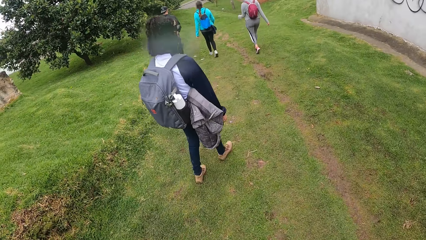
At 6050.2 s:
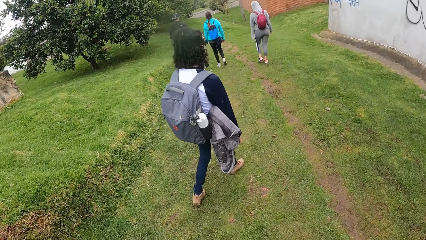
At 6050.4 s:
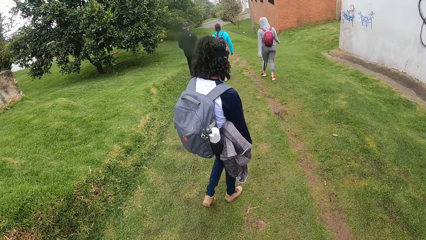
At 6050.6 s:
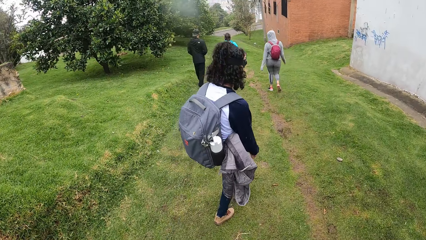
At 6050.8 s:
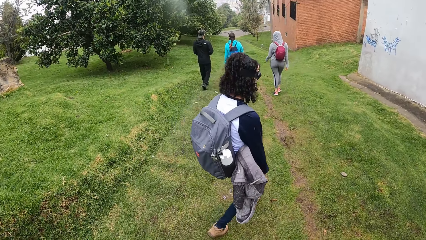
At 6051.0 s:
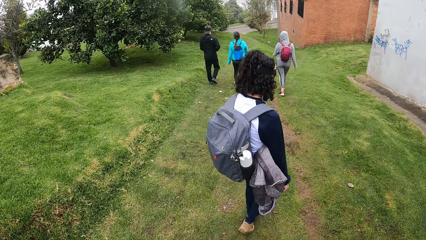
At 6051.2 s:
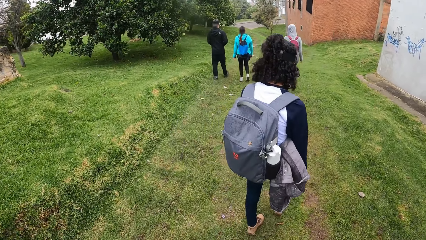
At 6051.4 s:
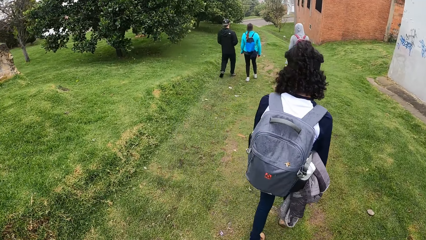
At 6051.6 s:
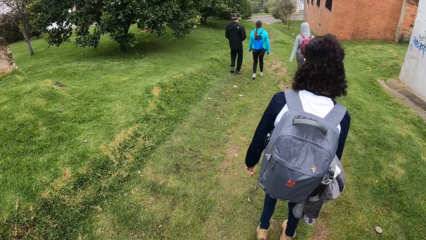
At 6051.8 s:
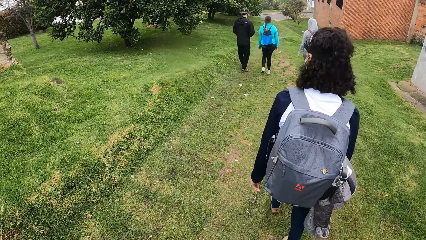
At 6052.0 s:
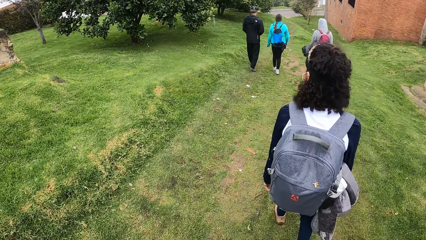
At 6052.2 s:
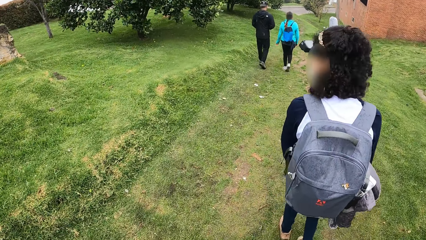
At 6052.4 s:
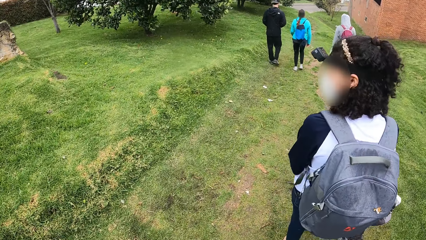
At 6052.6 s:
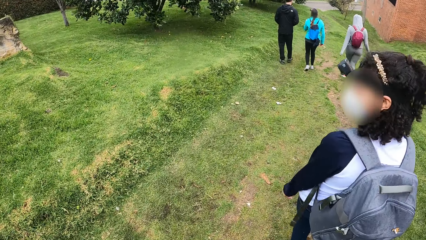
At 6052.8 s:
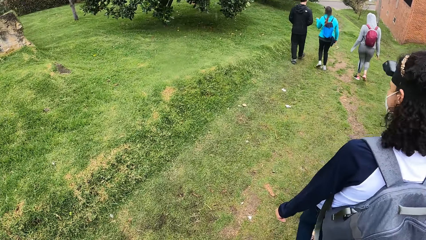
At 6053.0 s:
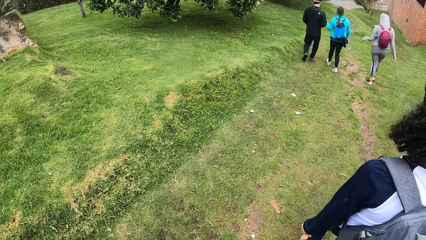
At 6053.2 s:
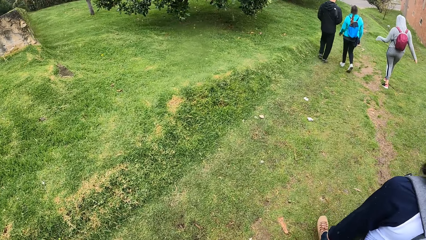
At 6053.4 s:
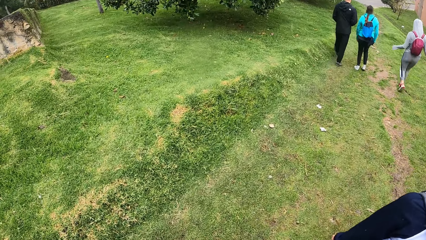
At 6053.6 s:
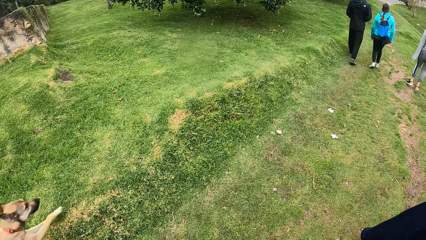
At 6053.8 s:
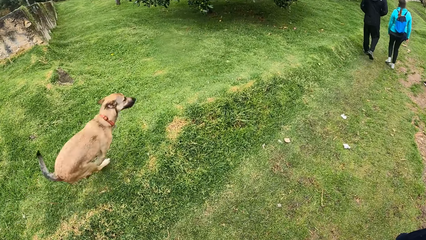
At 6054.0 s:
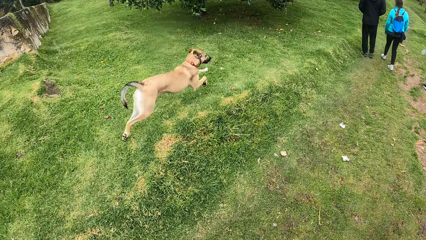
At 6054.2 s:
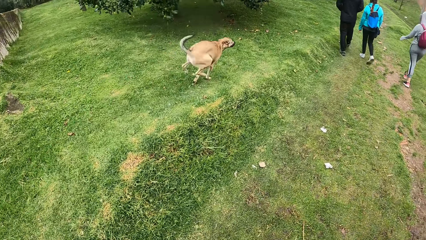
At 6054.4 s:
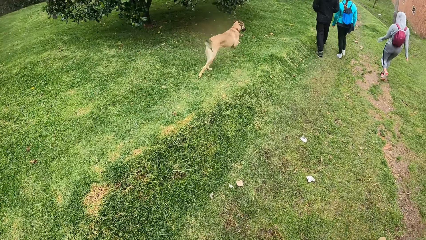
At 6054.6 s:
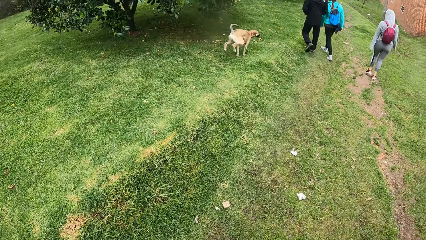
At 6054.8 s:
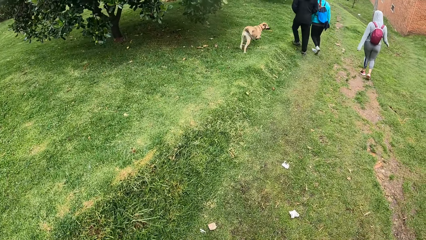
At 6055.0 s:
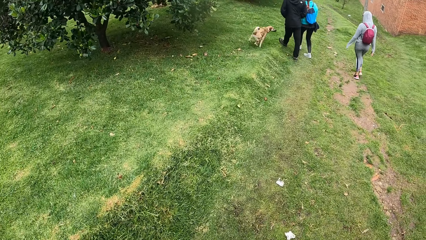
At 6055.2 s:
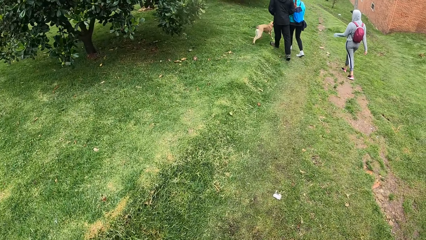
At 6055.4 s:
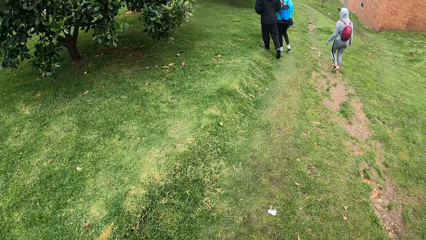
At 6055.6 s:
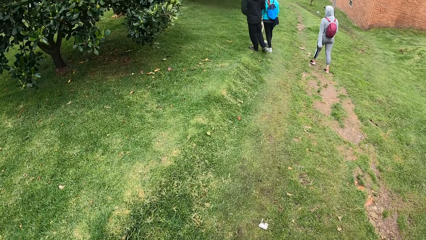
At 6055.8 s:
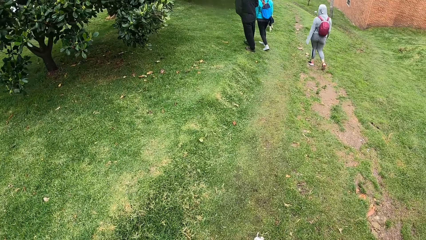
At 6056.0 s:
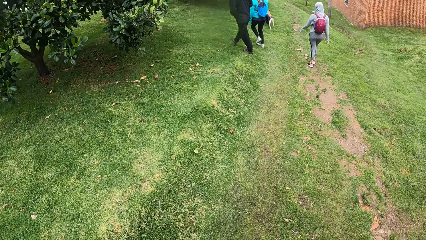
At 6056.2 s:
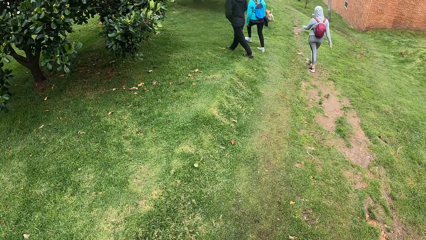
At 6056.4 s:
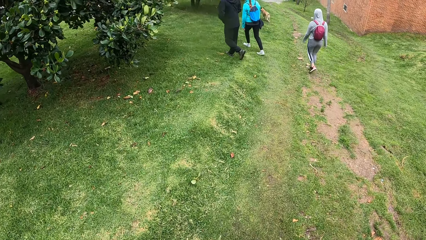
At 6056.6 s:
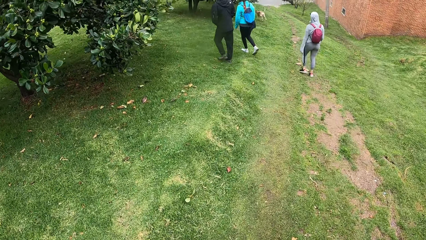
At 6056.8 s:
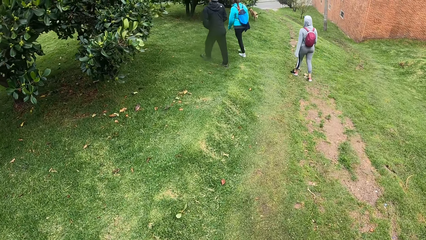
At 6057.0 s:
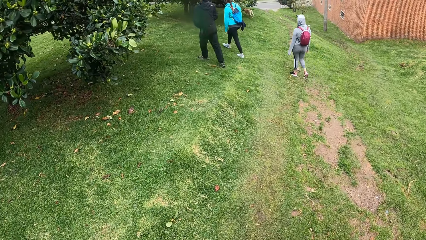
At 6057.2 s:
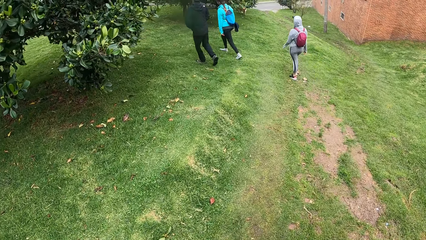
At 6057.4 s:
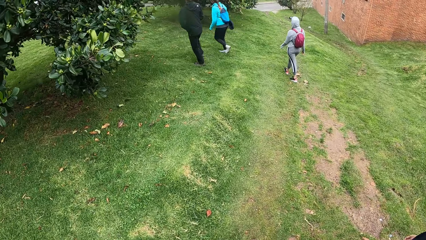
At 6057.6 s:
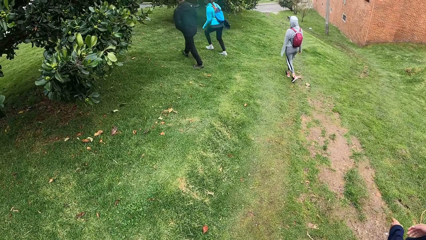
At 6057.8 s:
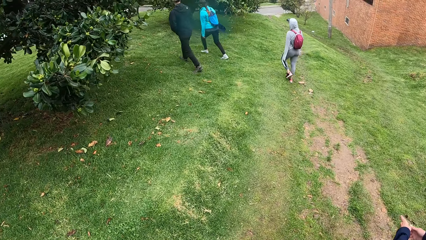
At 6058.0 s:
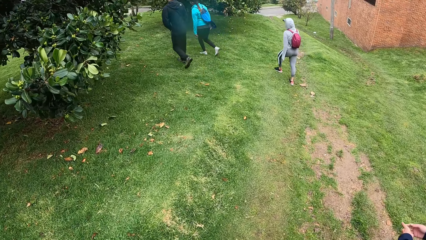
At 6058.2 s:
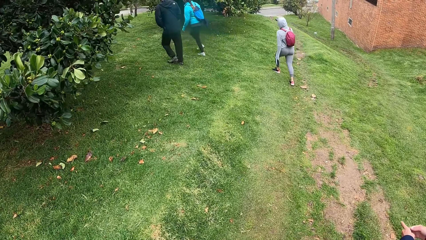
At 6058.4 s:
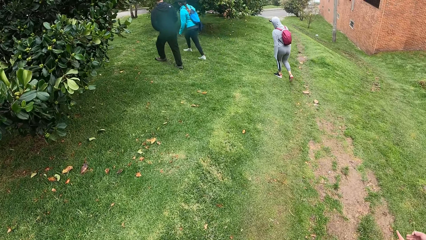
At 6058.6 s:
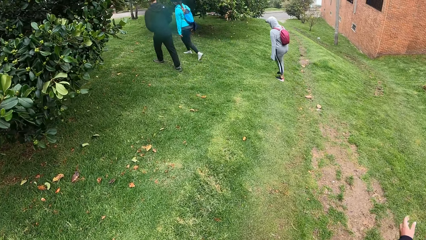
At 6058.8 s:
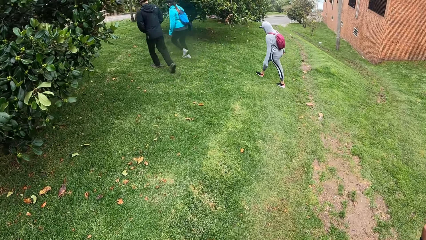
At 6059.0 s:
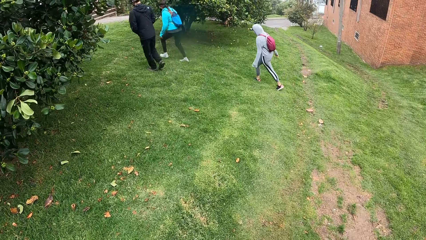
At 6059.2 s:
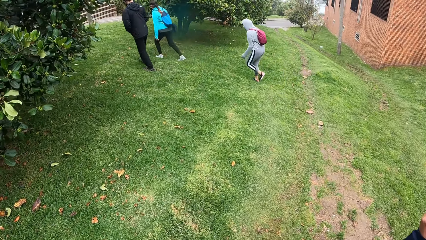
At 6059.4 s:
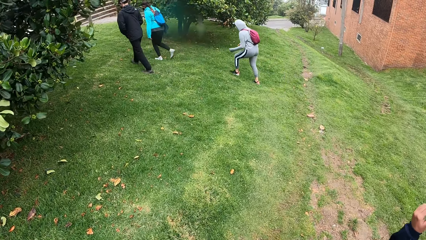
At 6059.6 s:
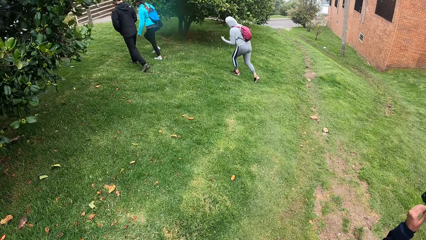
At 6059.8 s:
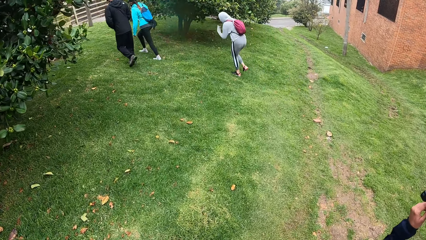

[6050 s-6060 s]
The dog runs past the camera wearer.

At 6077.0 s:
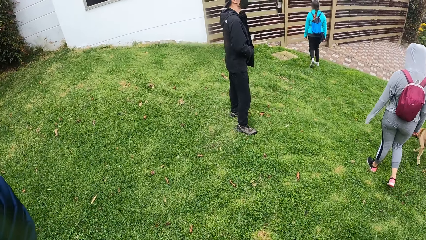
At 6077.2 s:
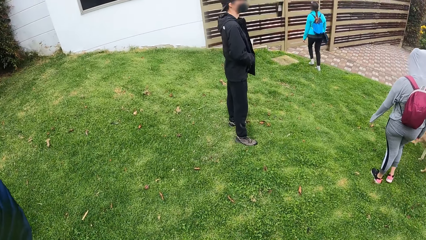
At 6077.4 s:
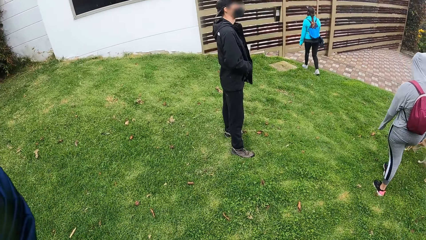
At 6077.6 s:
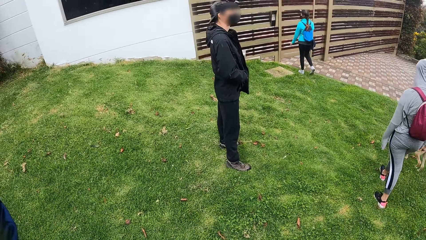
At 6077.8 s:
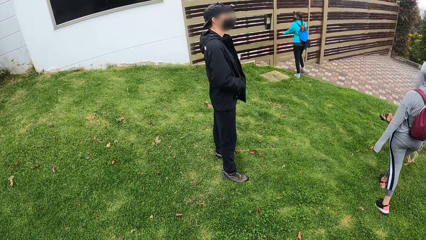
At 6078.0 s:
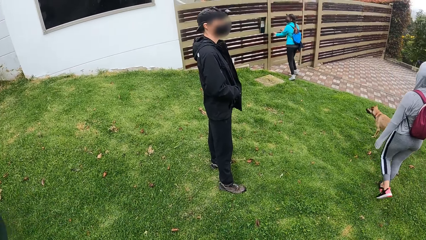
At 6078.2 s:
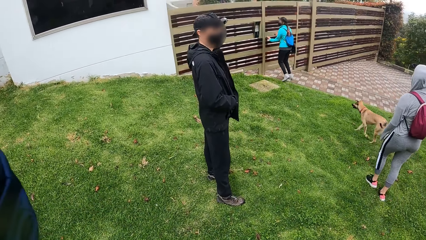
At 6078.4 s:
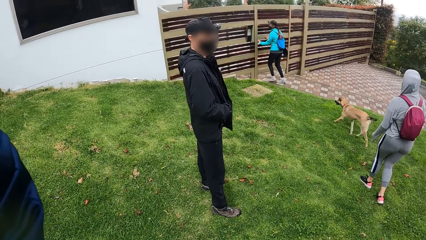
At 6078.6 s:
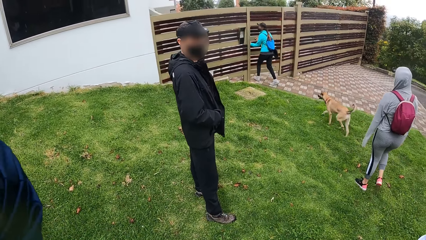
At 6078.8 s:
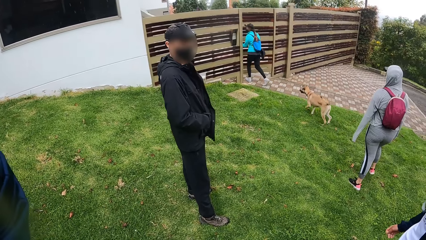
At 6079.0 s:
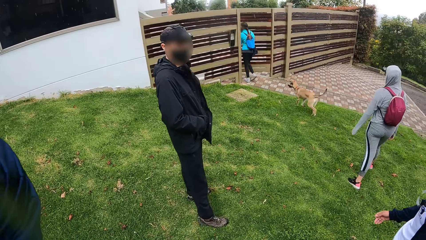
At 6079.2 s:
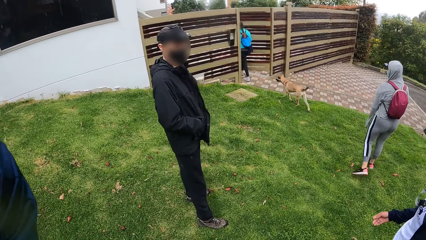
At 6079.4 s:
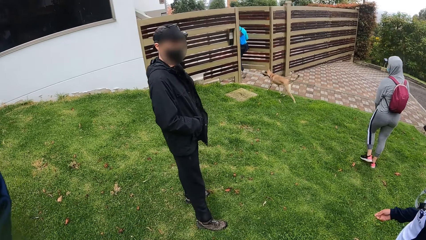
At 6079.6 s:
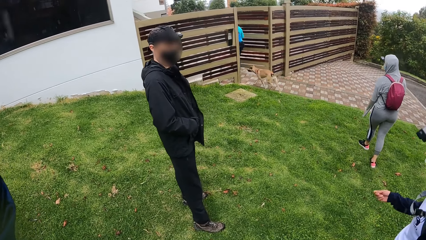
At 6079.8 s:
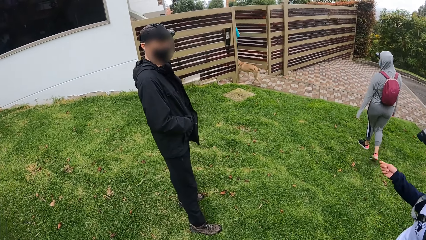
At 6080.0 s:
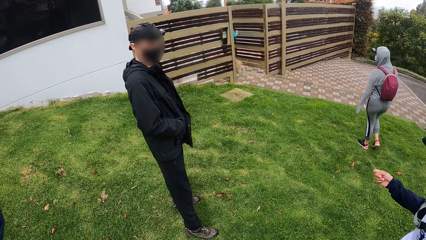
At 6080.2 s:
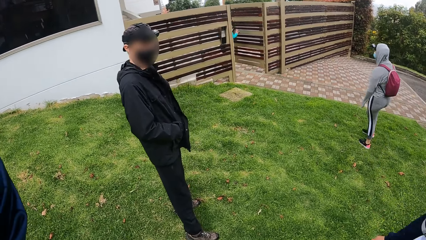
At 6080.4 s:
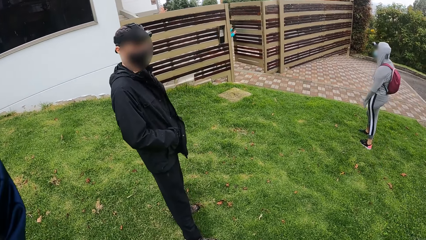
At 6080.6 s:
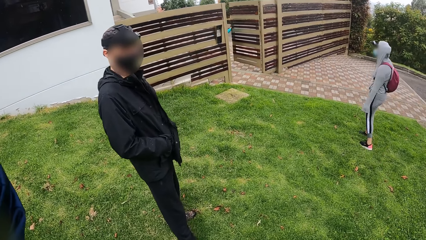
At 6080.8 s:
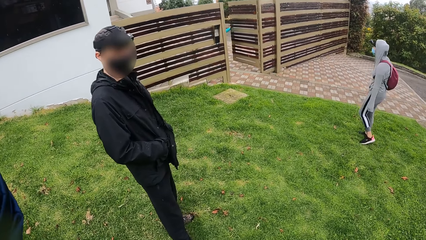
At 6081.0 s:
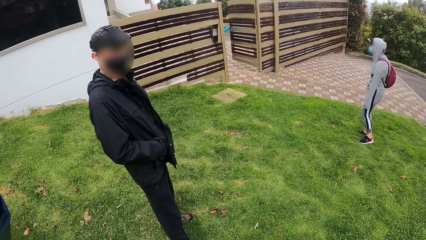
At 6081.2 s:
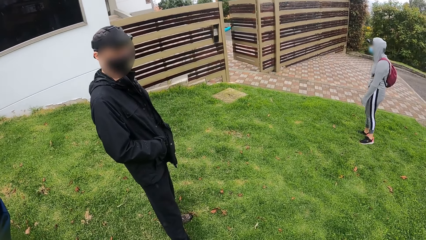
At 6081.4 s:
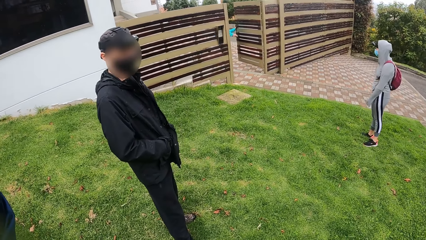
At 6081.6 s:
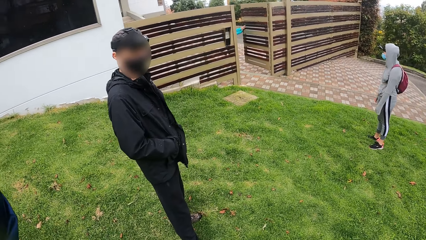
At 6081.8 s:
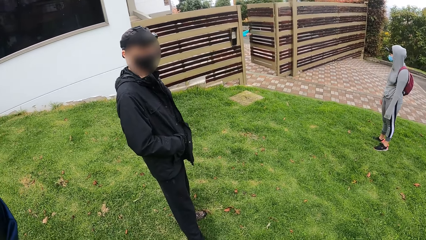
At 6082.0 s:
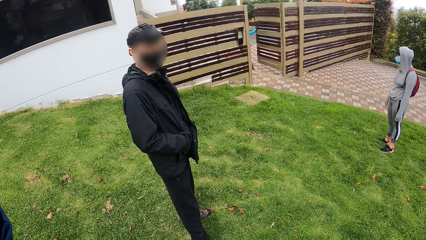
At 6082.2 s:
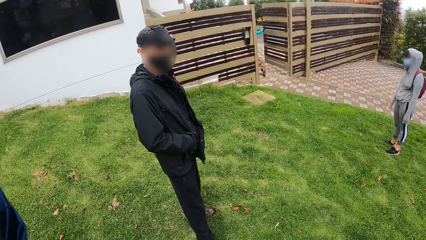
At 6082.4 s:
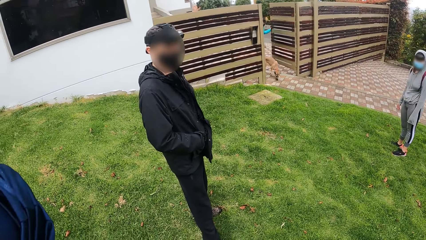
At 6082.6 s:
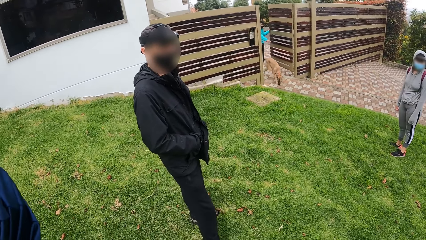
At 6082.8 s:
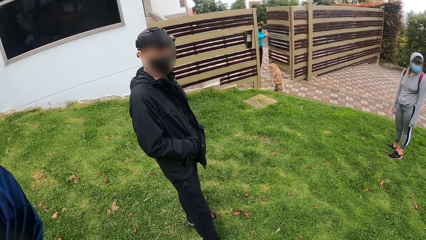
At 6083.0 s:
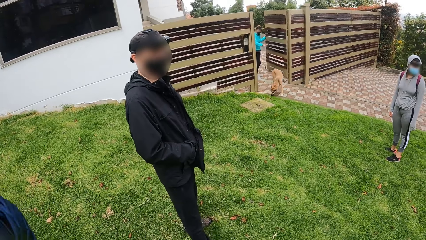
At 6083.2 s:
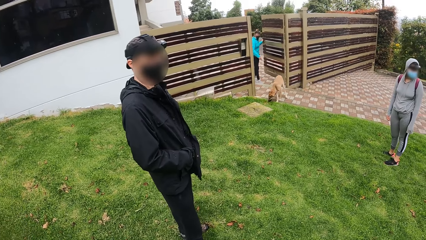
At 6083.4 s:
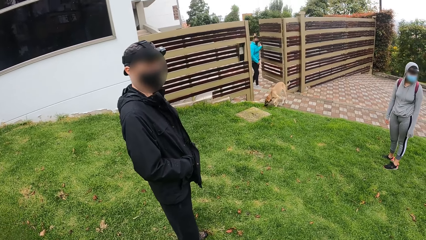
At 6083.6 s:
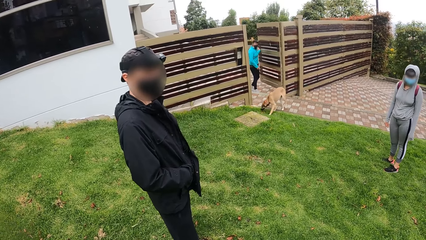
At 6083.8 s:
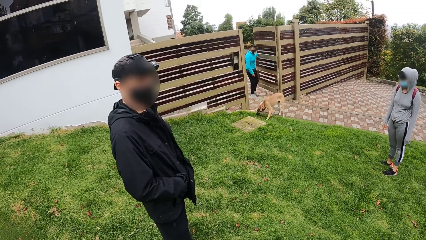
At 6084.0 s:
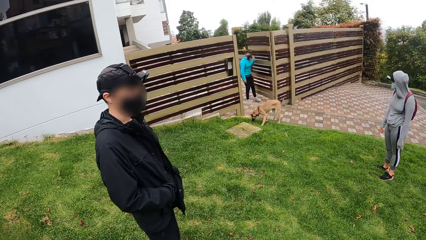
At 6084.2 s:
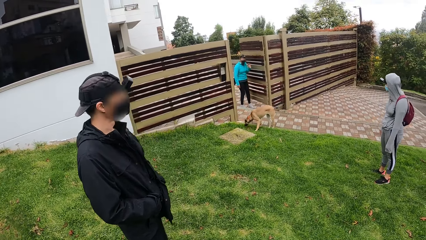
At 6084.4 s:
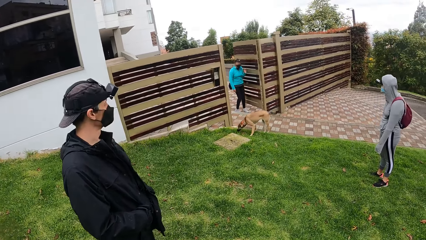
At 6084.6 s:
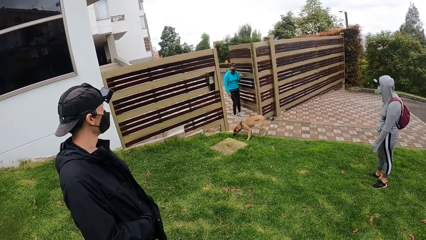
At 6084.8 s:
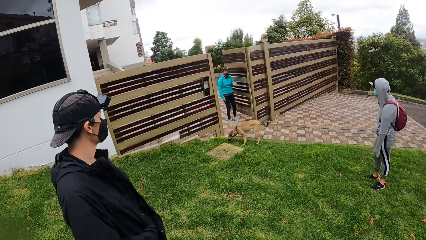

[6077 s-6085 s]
The woman pushes a wooden gate with her hands. The dog runs after the woman.
